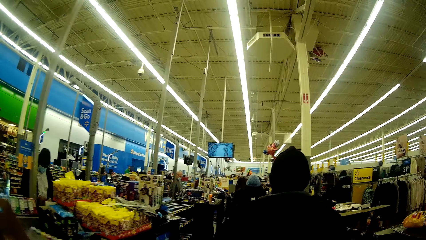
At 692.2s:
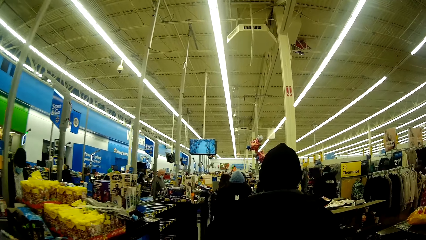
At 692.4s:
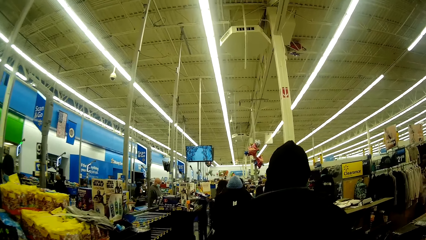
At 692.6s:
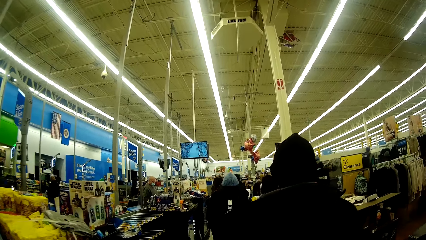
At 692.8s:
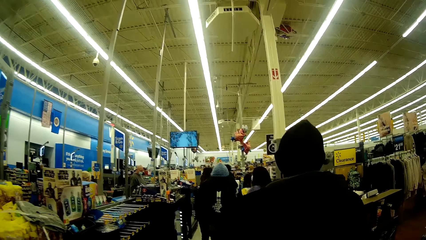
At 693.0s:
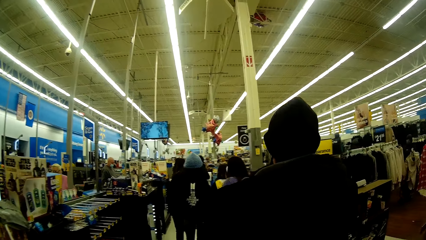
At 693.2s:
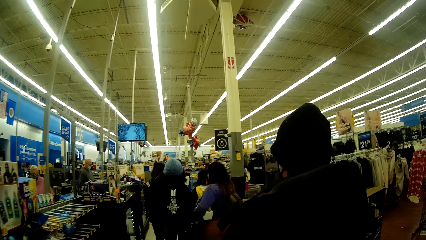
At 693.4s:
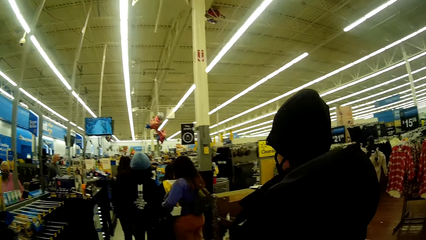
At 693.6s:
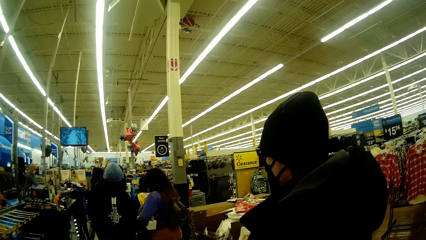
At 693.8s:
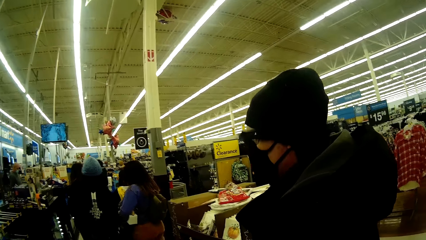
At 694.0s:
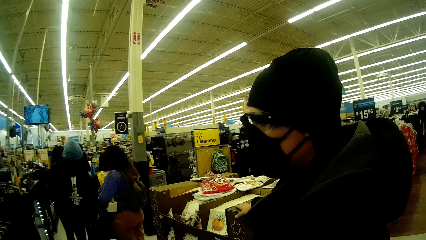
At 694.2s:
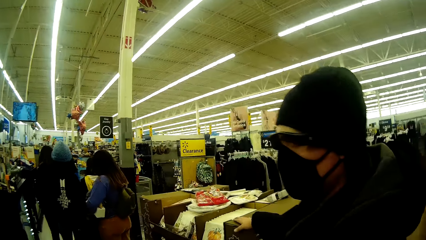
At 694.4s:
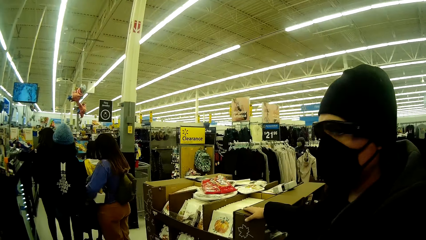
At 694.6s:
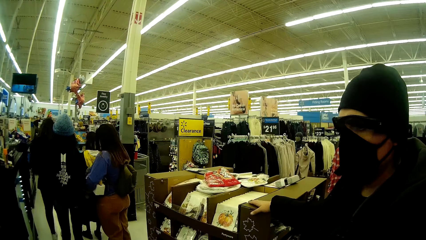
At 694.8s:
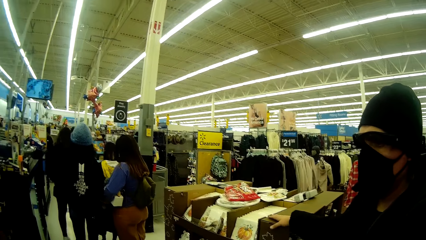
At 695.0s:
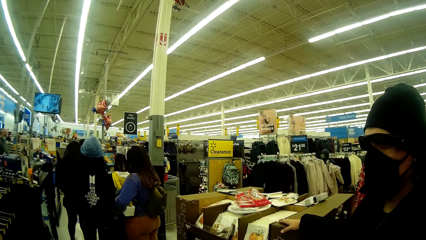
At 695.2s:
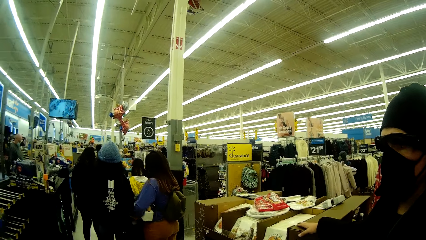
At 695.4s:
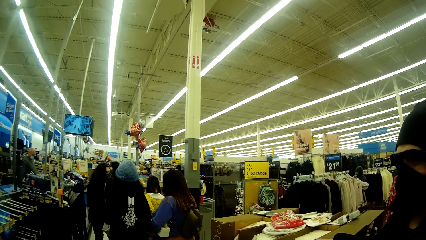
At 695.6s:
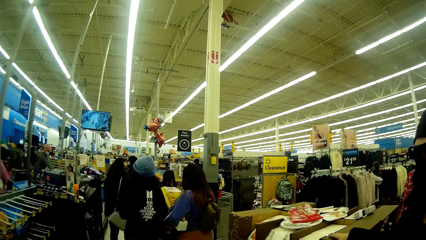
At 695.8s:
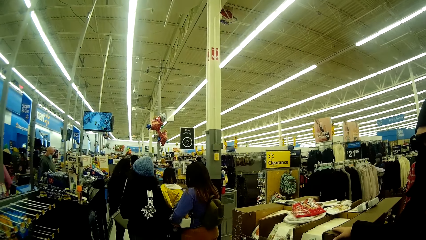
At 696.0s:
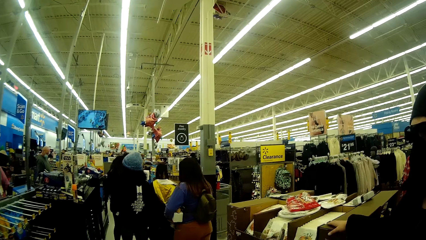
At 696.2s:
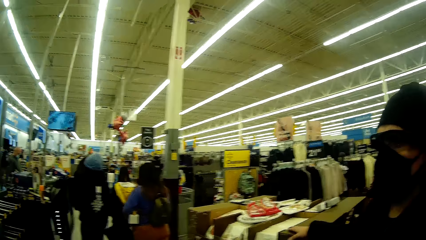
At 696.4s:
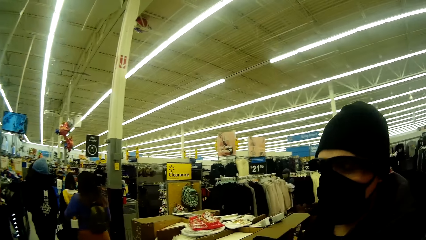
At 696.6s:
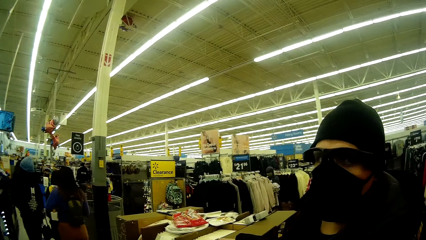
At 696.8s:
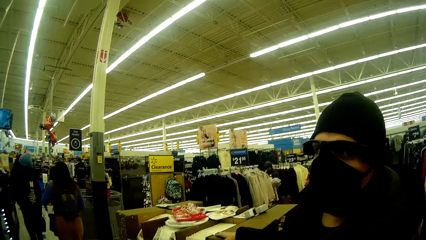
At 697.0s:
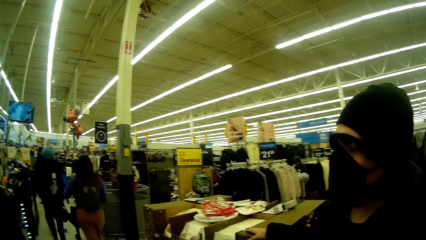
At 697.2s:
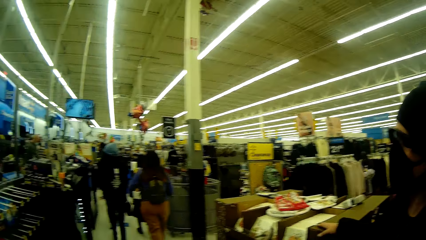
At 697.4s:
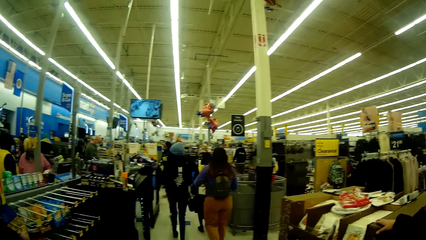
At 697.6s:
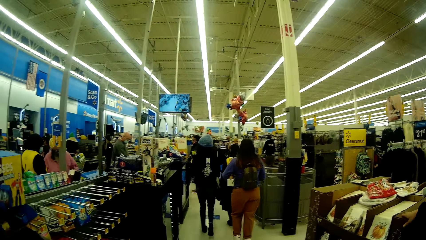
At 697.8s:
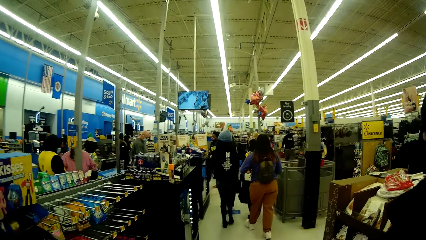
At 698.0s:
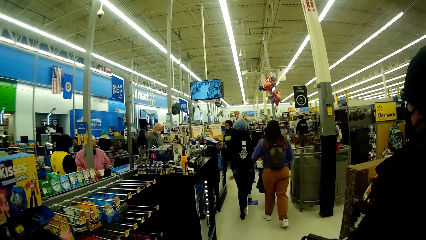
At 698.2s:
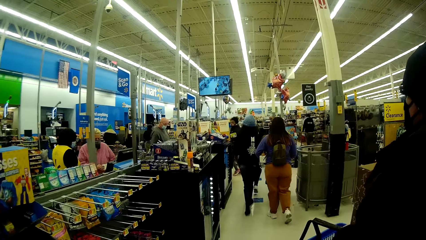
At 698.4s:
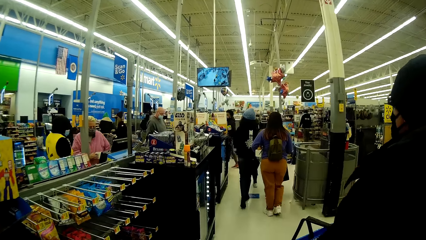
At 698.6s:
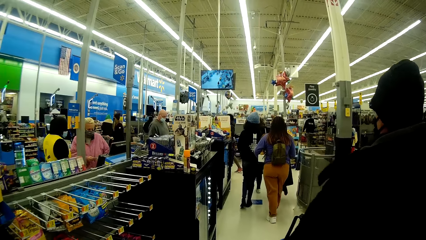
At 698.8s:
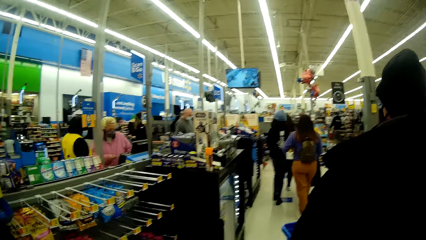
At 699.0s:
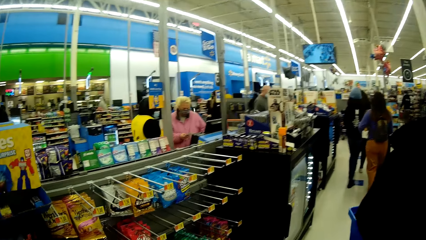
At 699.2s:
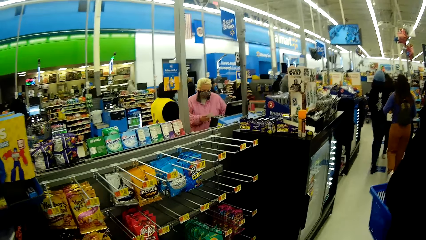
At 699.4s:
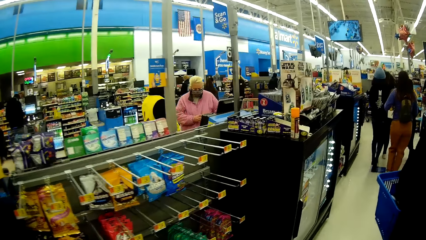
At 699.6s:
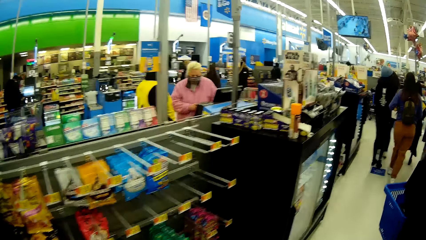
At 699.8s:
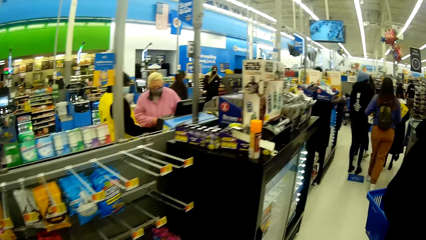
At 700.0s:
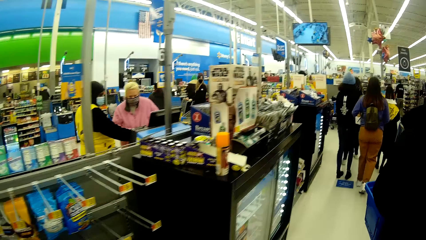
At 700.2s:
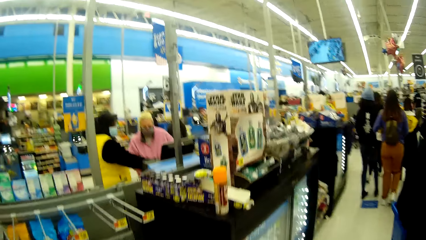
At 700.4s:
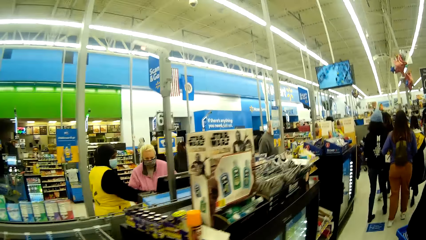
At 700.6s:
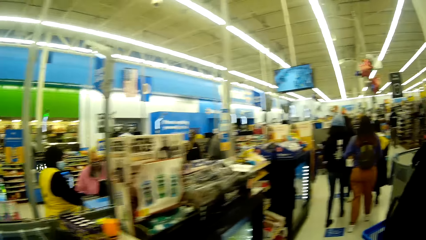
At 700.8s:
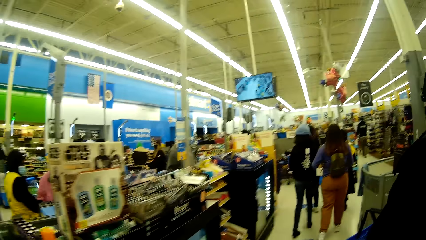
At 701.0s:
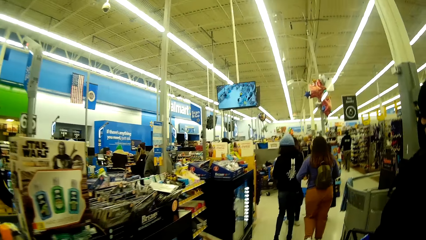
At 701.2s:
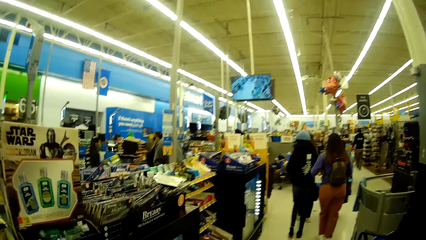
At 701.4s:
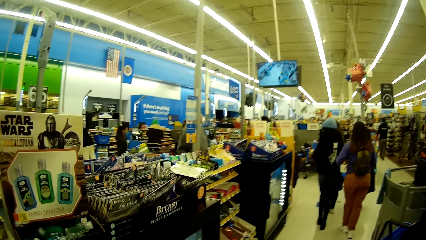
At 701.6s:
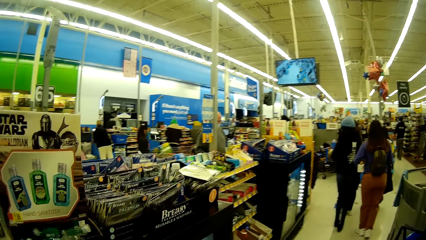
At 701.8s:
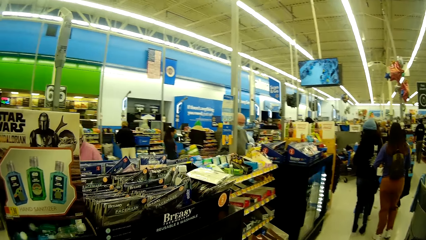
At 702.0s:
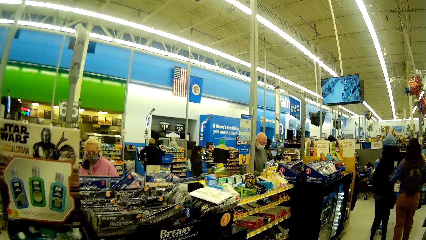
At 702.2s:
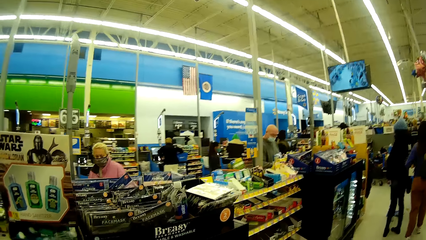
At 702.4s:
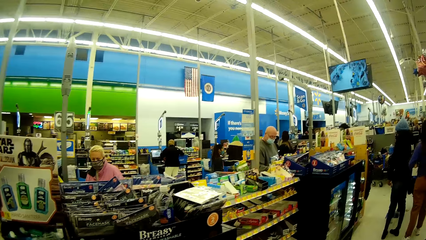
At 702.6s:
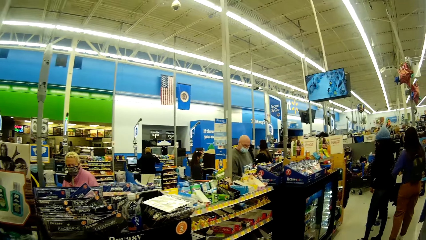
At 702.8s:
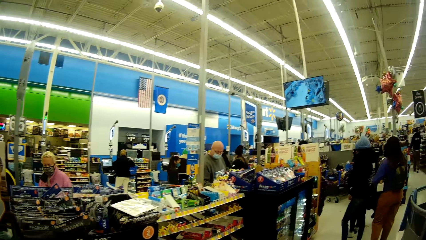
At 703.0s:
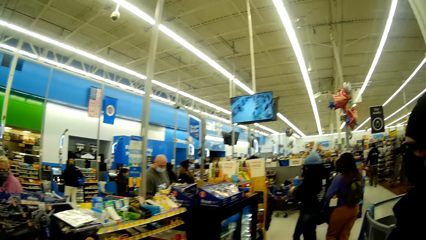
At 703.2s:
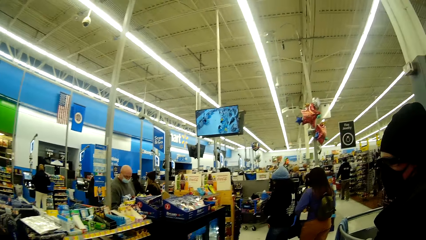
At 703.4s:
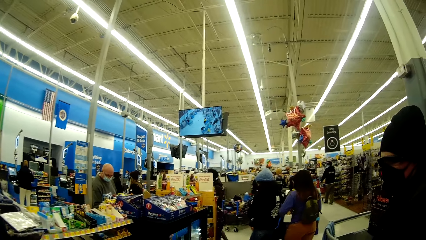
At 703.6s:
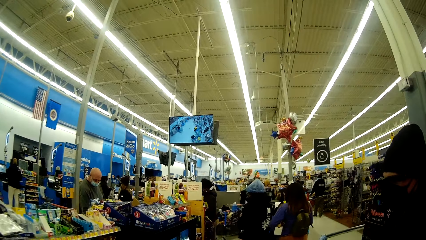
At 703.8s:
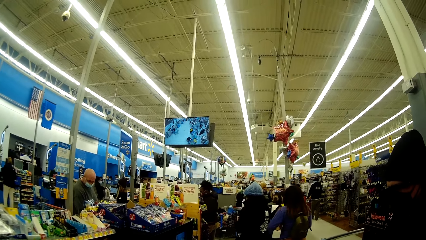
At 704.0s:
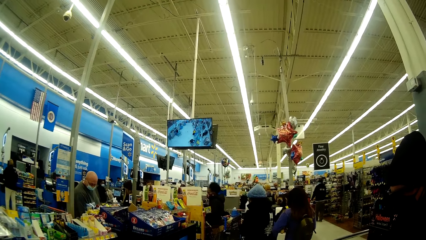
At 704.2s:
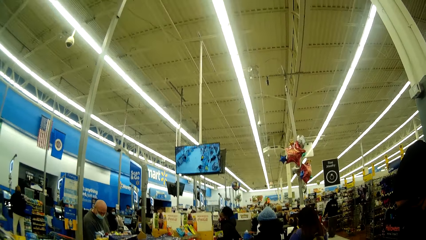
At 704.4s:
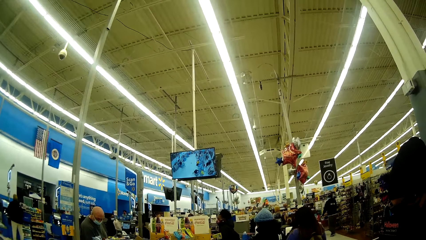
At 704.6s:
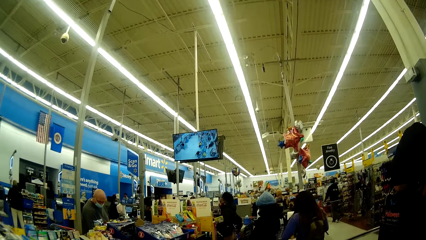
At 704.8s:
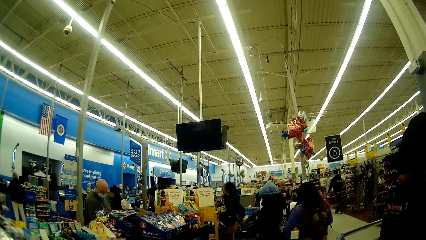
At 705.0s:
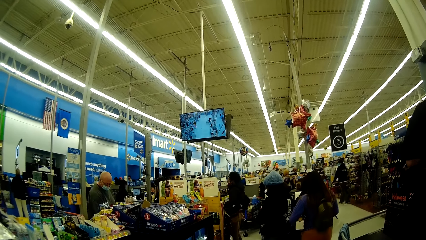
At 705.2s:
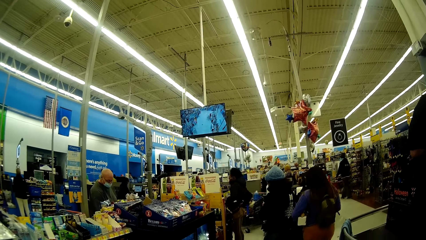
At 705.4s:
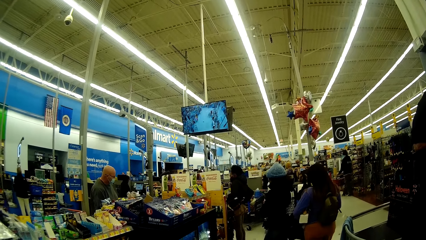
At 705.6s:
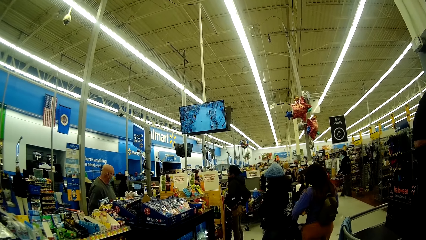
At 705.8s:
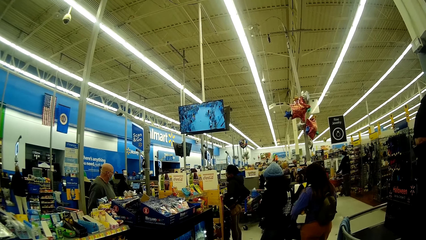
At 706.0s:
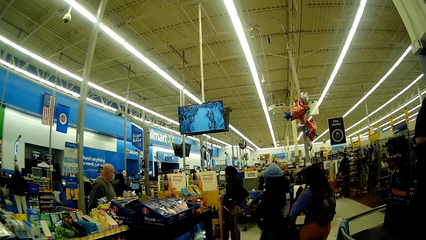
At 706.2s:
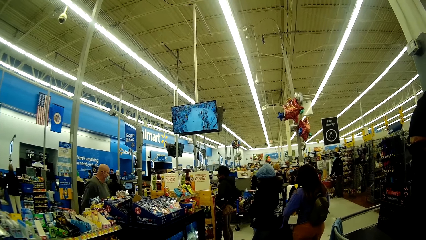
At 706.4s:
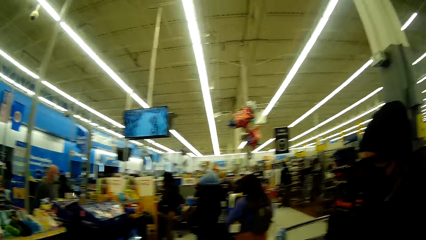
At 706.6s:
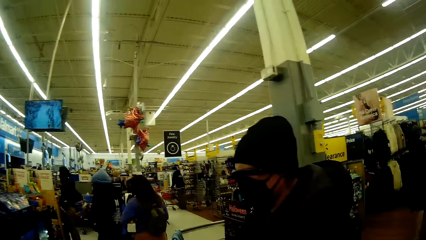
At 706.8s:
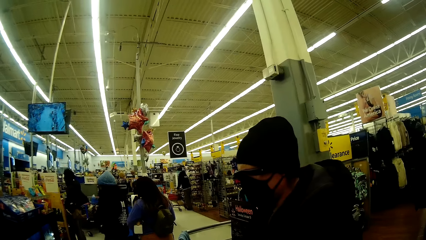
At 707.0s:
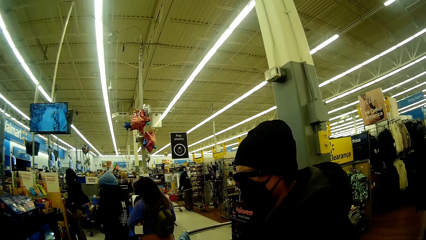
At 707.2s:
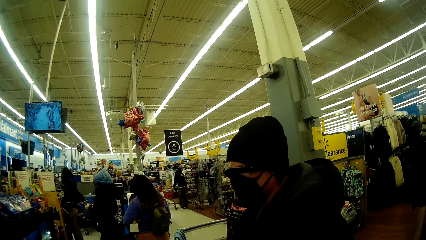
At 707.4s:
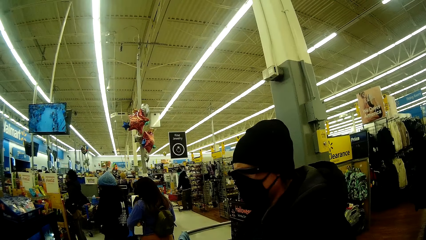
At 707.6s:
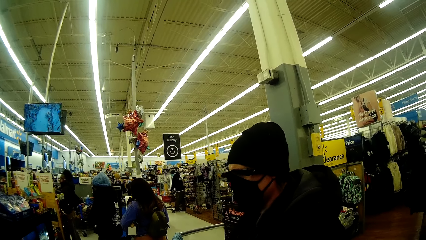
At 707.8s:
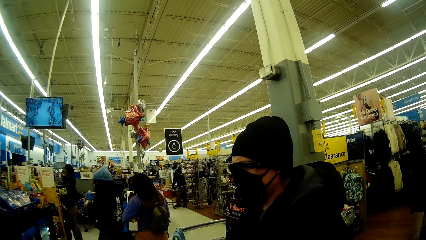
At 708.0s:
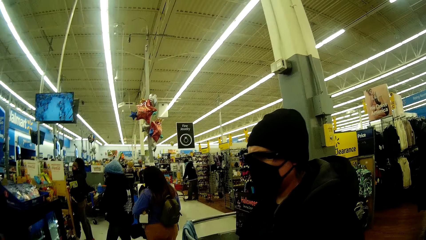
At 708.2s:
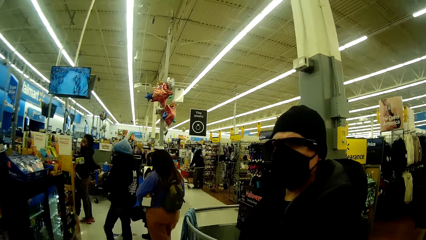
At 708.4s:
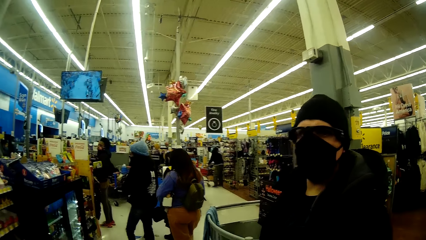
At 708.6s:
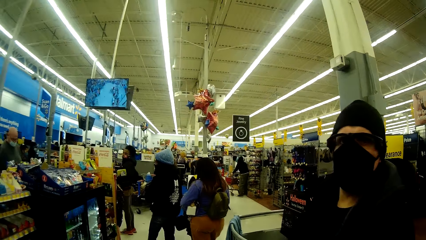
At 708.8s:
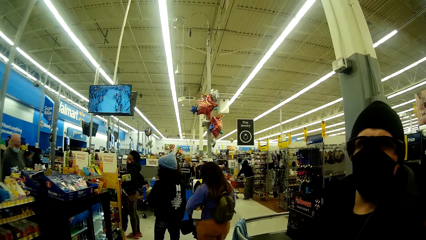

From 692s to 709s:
A woman stops to interact with the camera wearer who is behind her. The woman walks further. The camera wearer interacts with the woman.
